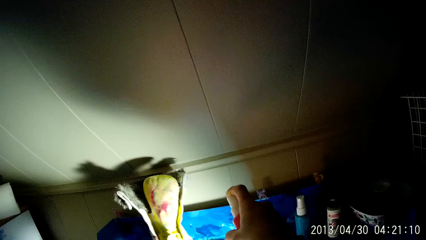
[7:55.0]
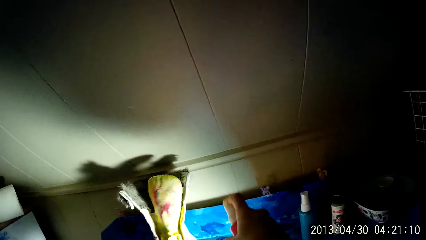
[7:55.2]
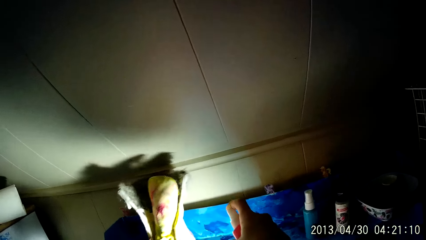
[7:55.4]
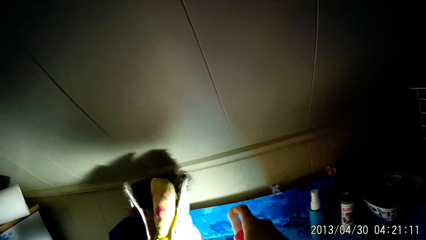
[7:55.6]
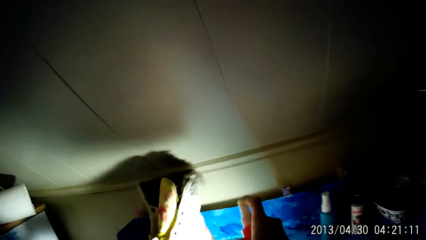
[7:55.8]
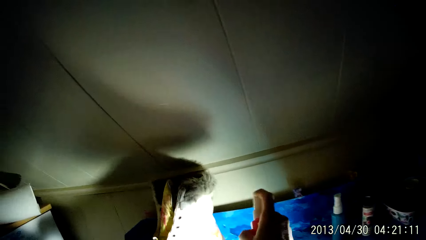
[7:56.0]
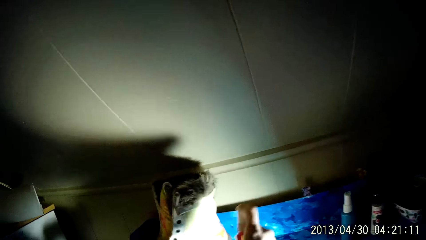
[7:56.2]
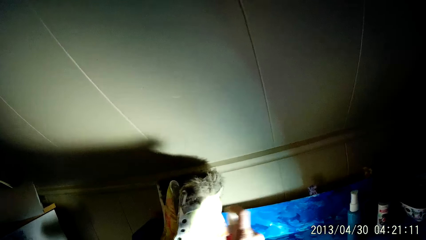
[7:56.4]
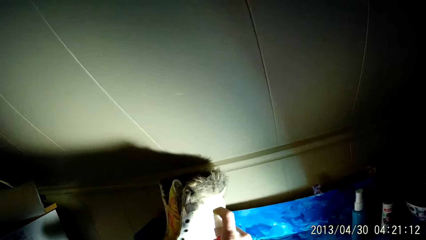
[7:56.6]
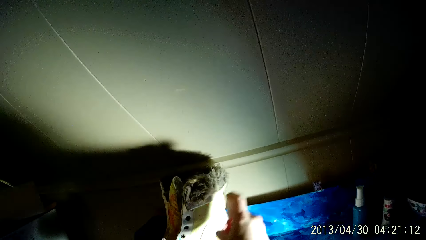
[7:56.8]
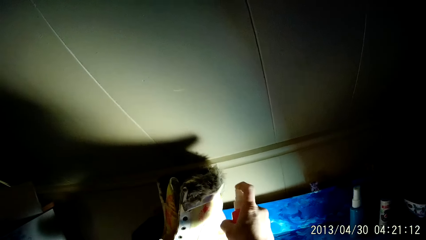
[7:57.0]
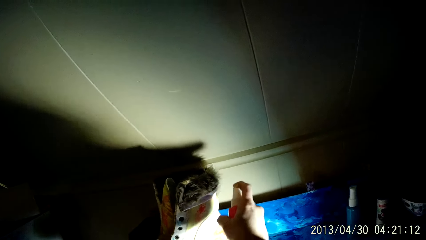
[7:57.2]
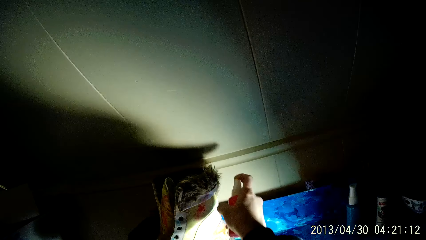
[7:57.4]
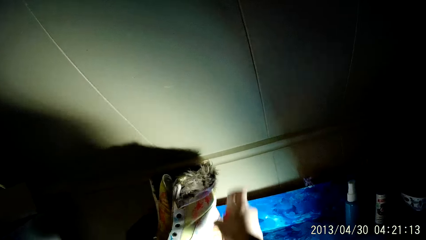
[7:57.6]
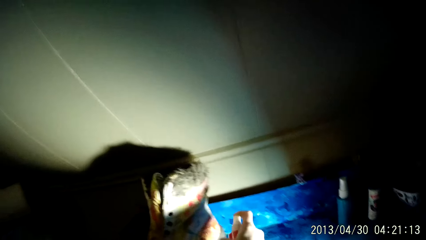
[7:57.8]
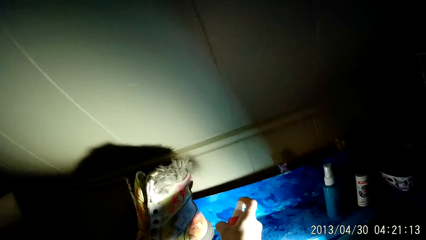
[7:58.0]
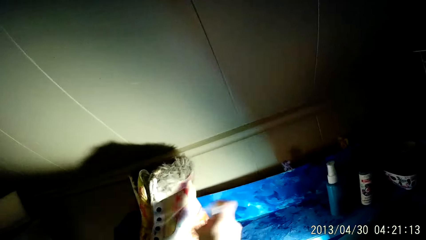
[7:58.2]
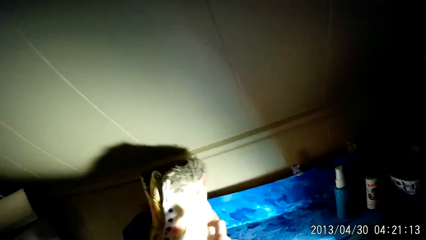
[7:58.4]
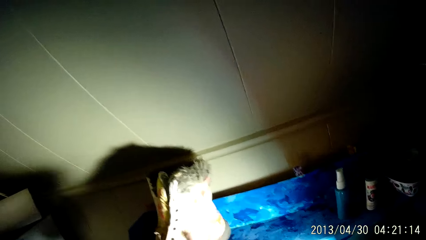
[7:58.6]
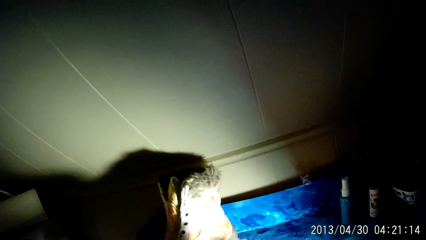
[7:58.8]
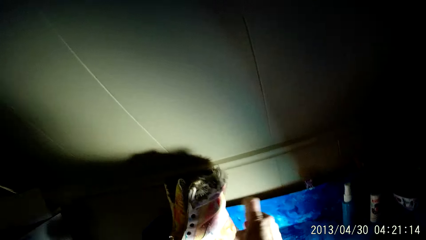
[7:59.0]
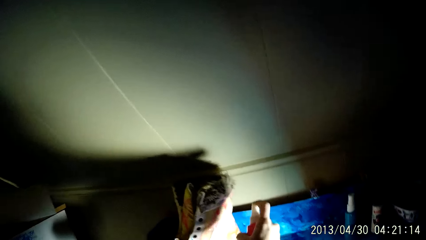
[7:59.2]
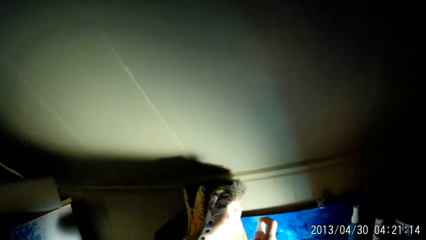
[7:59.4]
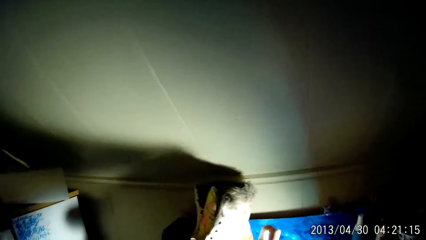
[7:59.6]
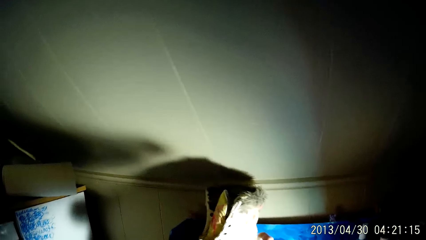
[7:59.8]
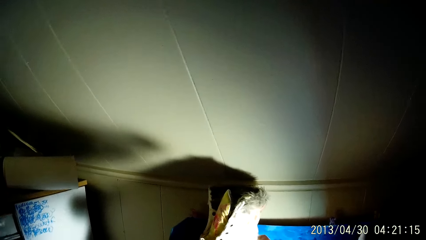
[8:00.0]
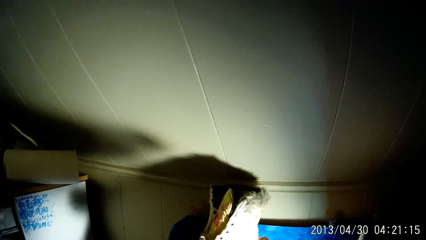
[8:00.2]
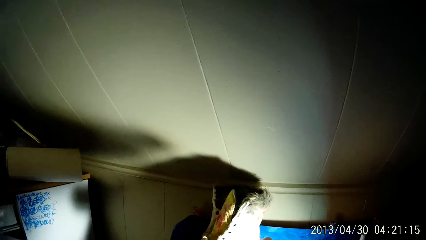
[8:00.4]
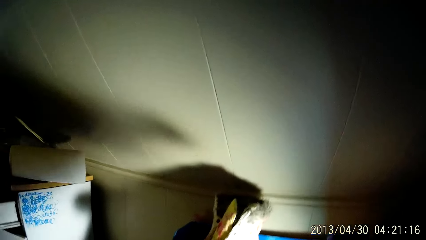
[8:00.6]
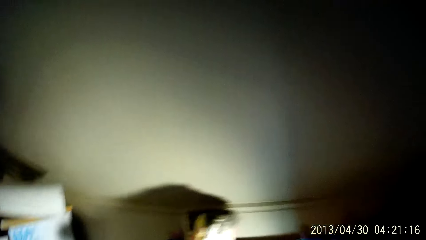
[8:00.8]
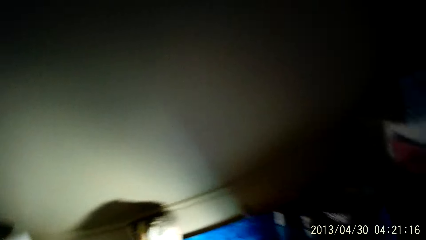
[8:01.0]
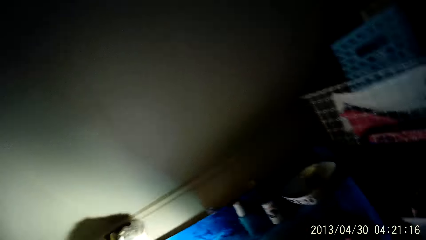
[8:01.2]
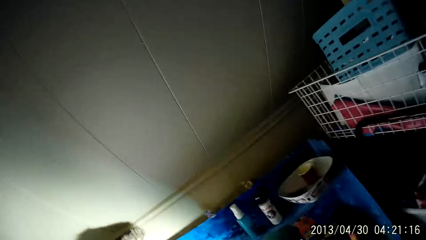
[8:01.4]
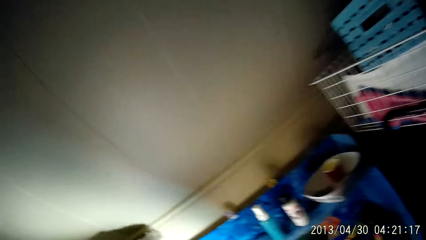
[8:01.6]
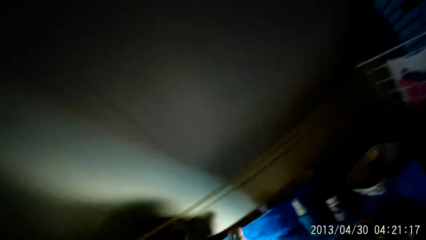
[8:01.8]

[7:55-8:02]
The camera wearer adjusts the boot on the shelf with his left hand and sprays the boot with the spray in his right hand.

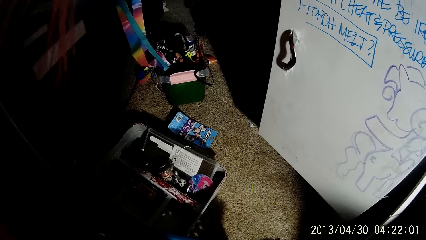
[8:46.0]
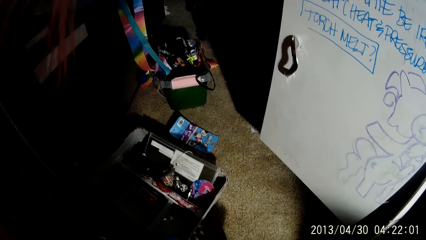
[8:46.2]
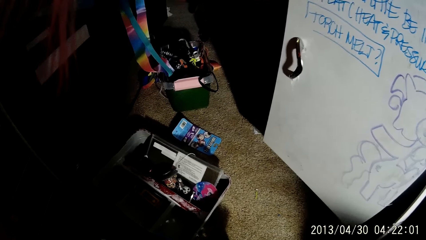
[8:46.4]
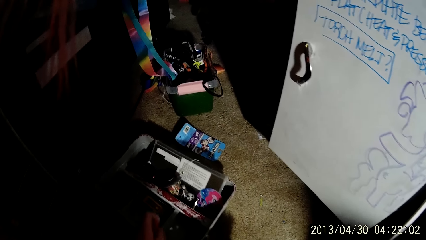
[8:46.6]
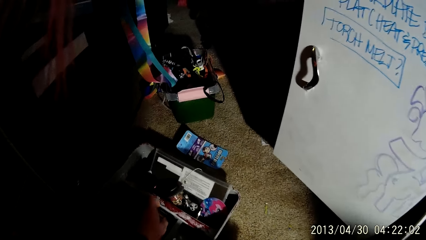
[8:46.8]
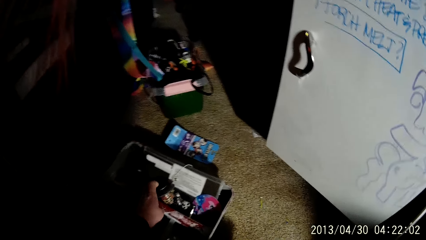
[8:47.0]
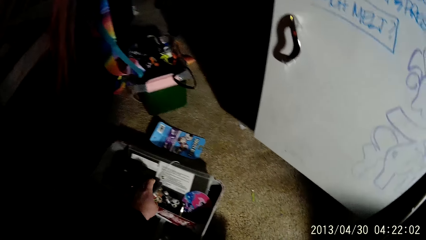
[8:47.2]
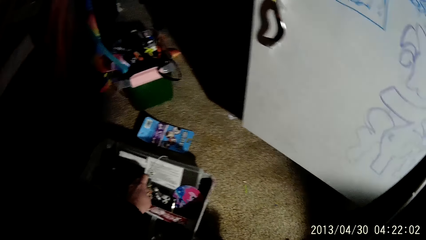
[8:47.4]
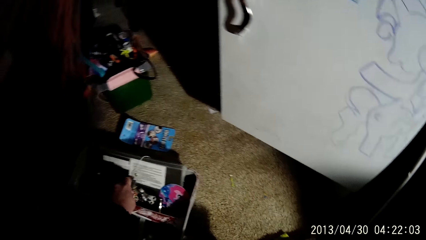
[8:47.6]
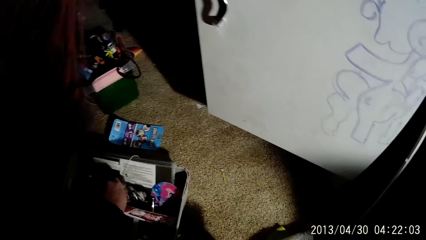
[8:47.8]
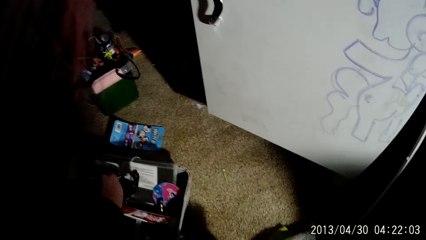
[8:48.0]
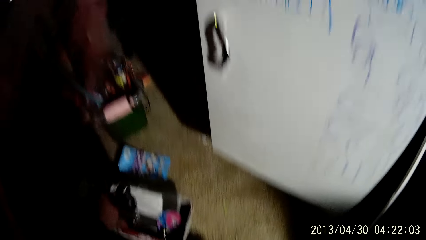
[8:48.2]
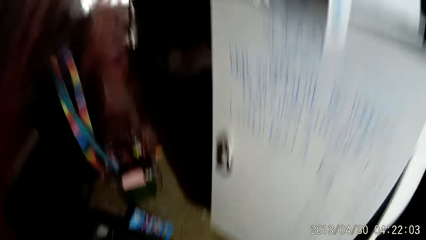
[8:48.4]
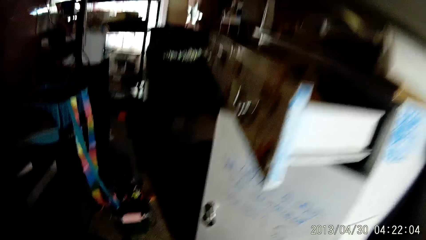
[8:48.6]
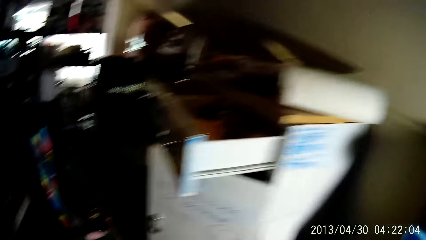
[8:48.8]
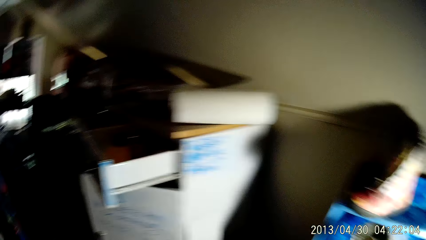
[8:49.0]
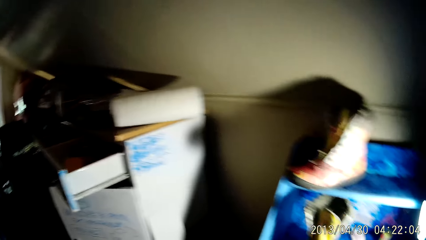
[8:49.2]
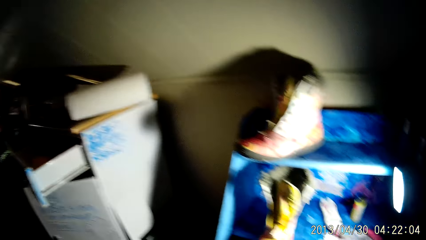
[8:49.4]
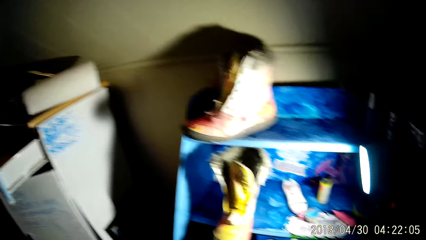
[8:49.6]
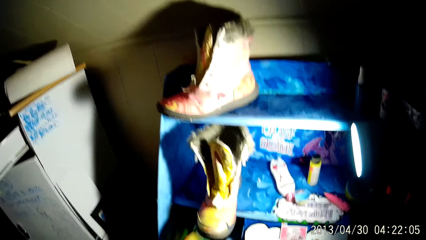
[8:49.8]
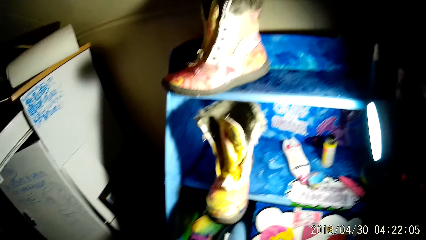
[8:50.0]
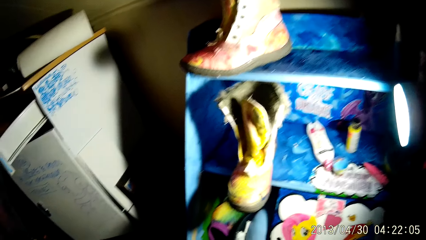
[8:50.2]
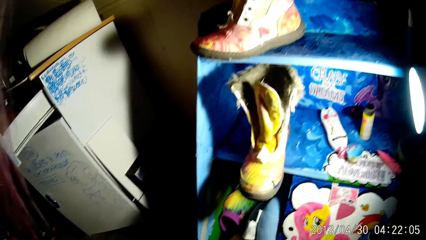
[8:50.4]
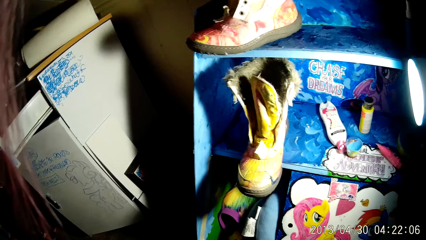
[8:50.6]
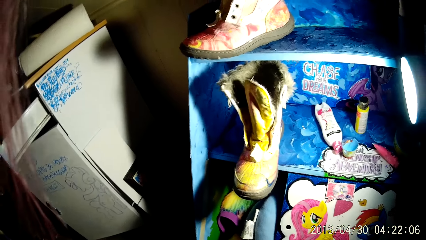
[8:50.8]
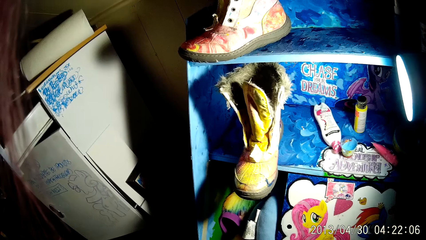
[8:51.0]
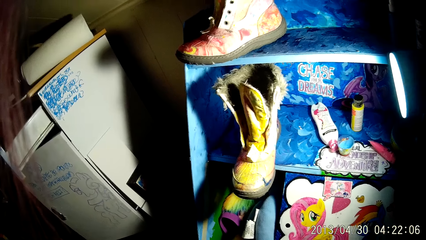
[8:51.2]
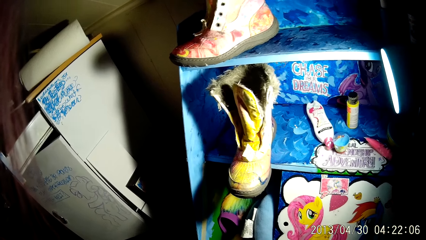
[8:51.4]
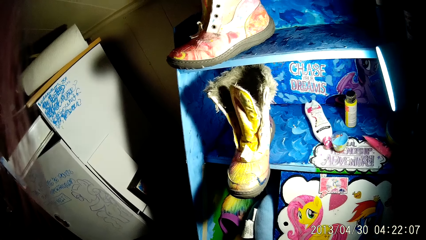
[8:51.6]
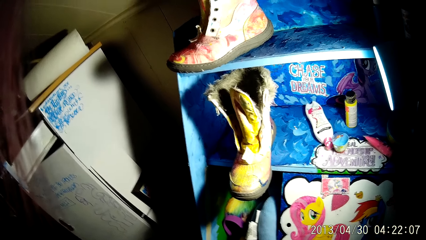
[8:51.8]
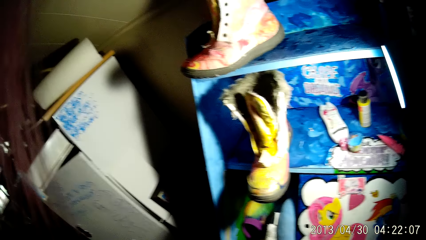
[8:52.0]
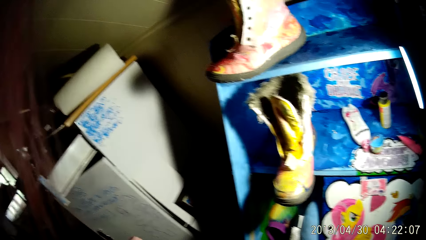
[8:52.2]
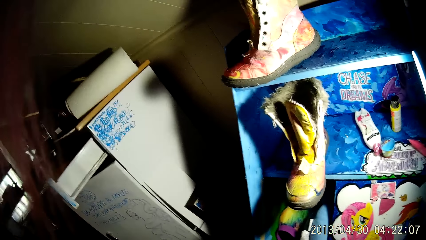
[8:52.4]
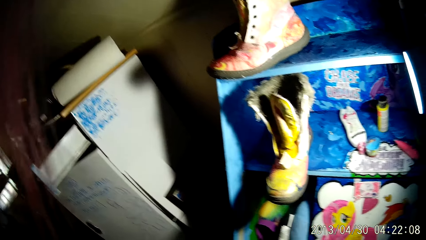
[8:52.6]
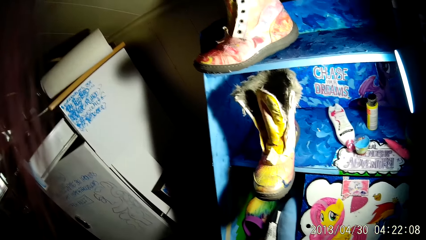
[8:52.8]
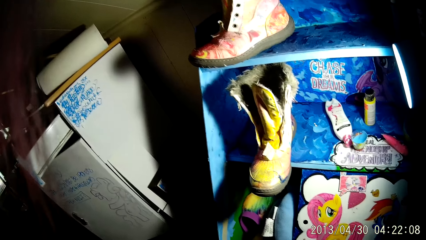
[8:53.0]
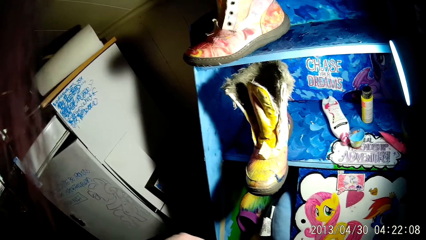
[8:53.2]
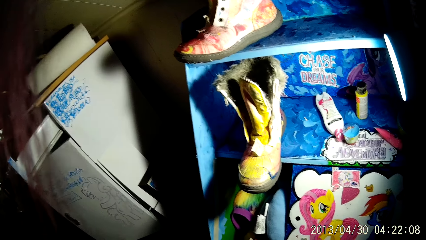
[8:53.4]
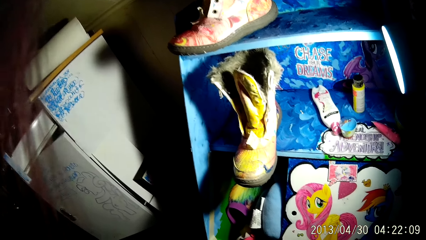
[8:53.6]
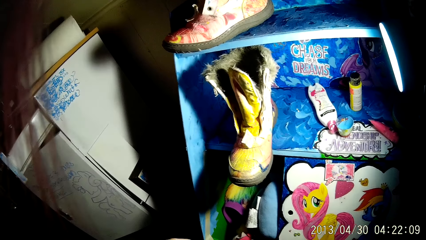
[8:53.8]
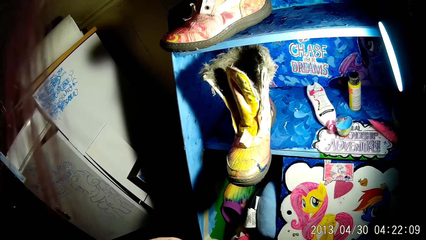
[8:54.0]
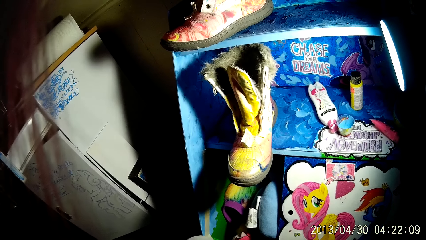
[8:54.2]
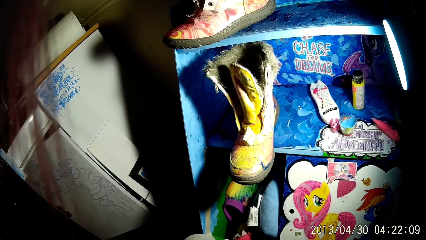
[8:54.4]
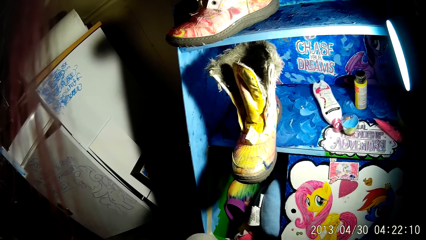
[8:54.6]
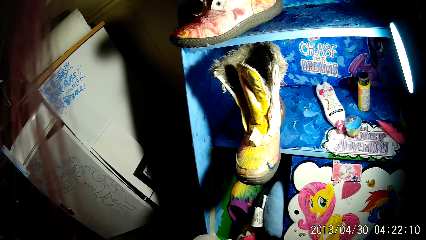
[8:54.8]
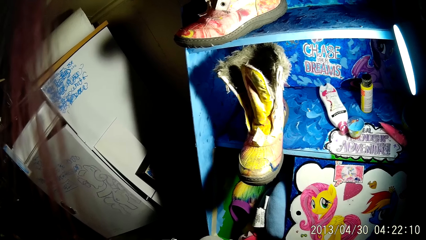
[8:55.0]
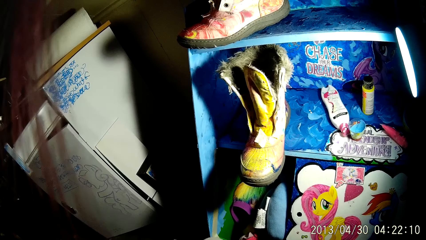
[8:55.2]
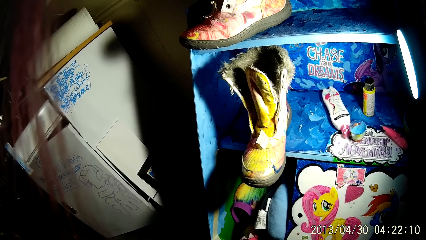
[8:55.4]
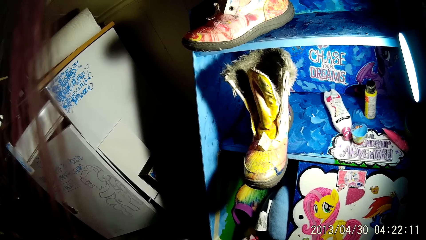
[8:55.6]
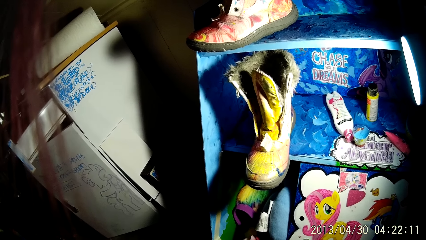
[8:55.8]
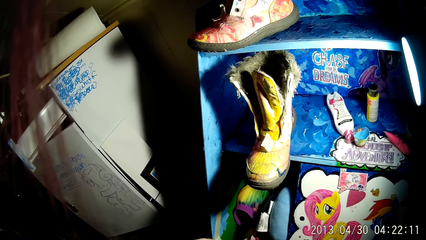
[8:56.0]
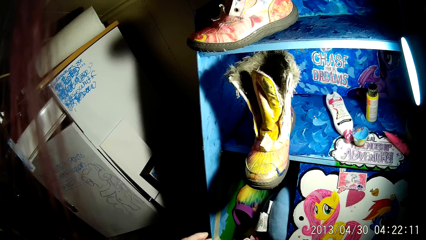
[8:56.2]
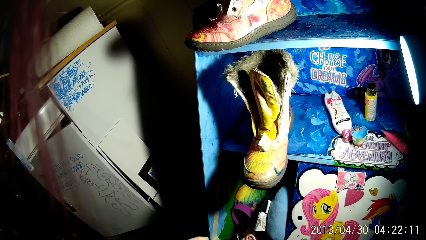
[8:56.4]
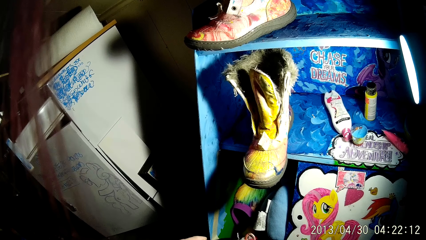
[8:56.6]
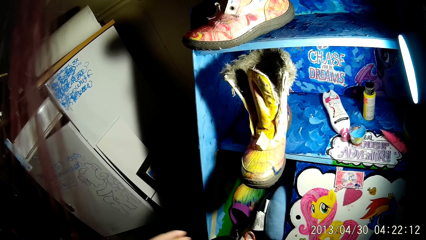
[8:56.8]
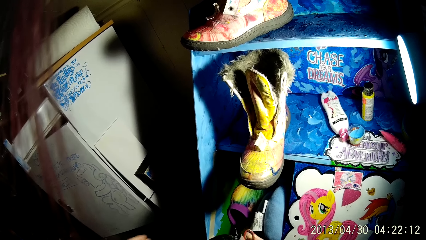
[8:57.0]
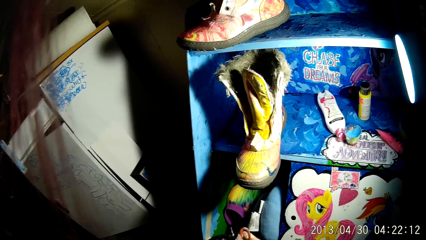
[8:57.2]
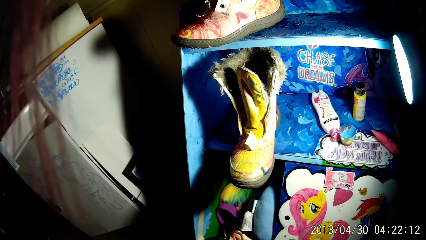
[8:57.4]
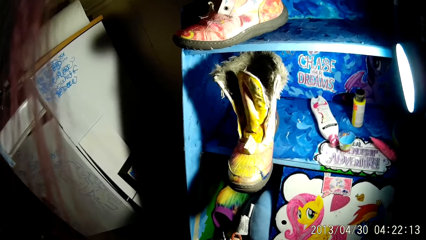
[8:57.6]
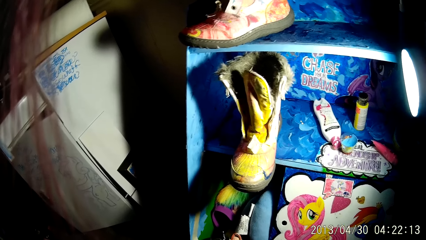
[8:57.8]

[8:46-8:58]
The camera wearer picks up a toy from a box on the floor with his left hand. He rises. He transfers the toy from his left hand to his right hand.
